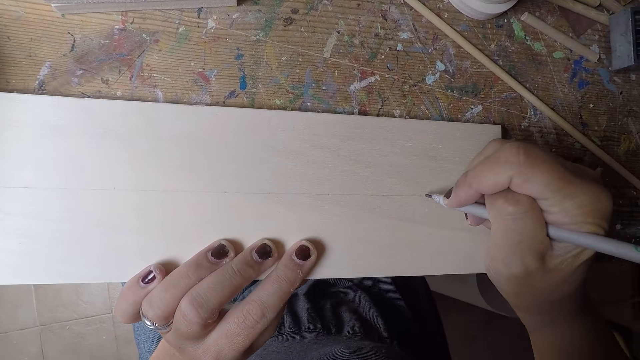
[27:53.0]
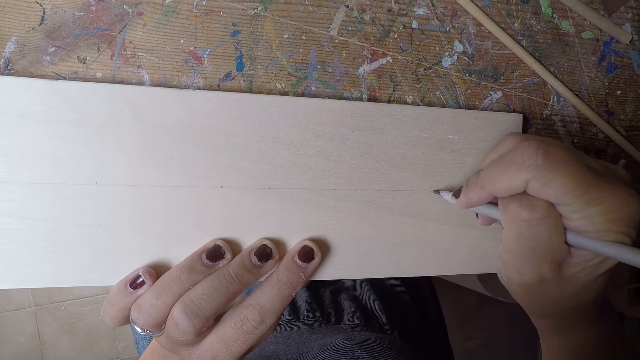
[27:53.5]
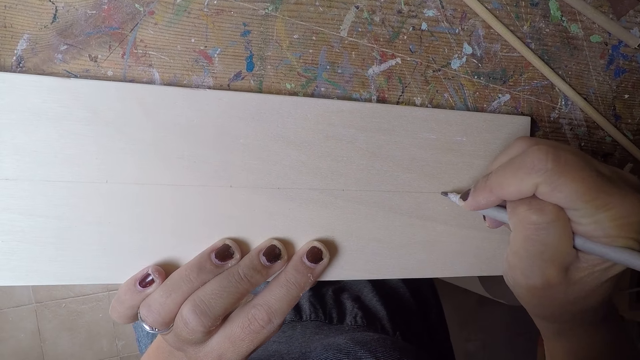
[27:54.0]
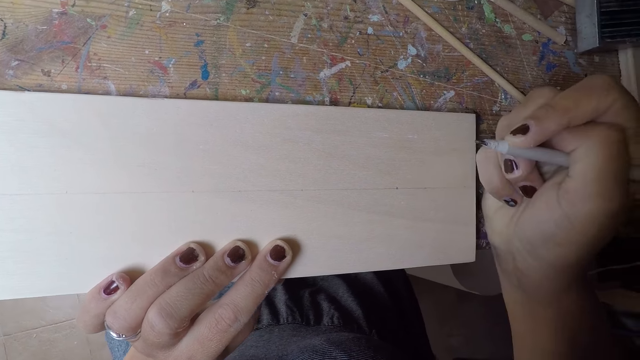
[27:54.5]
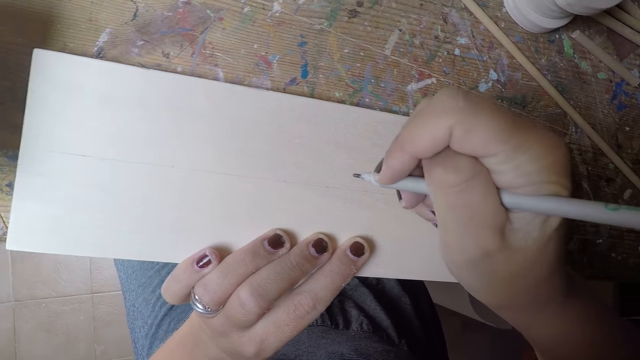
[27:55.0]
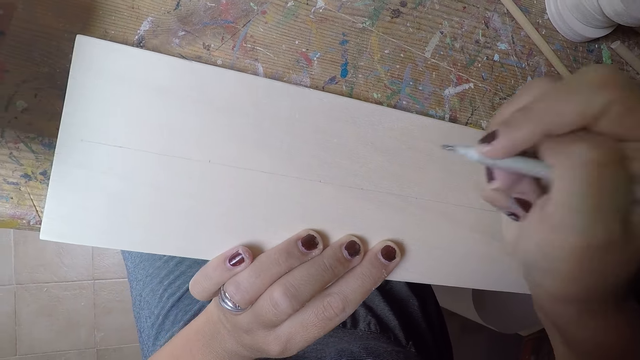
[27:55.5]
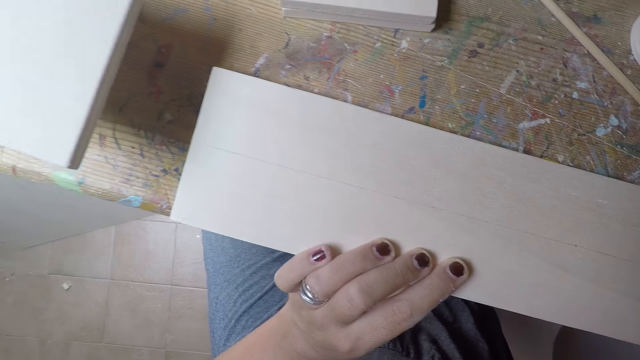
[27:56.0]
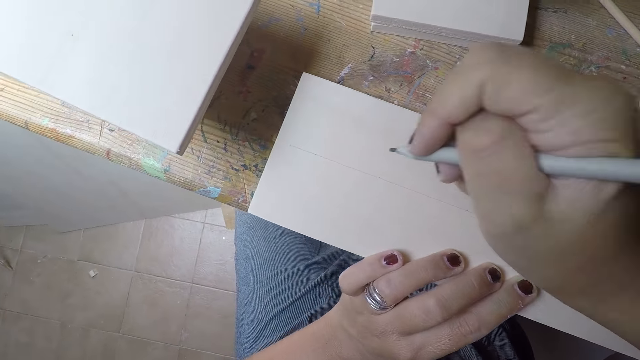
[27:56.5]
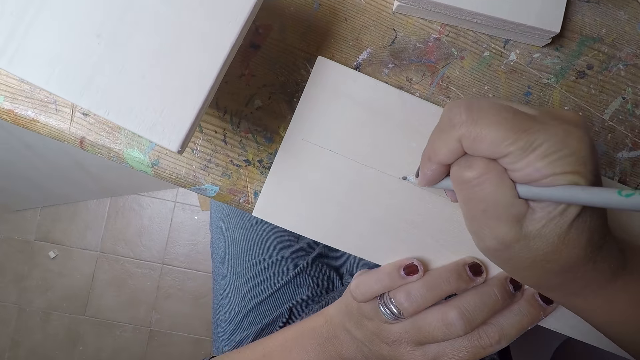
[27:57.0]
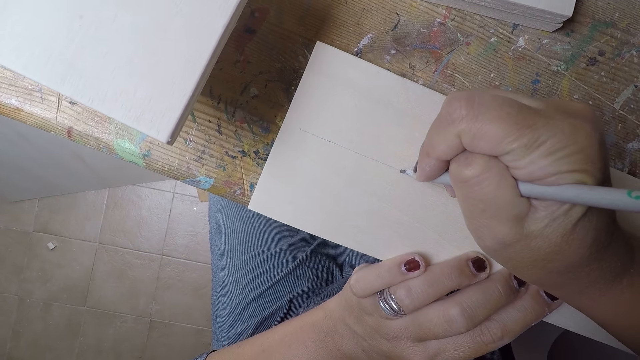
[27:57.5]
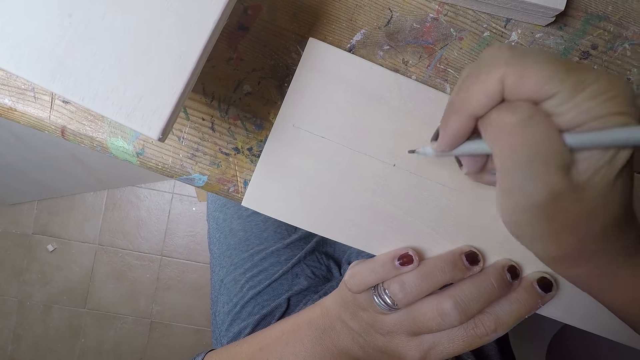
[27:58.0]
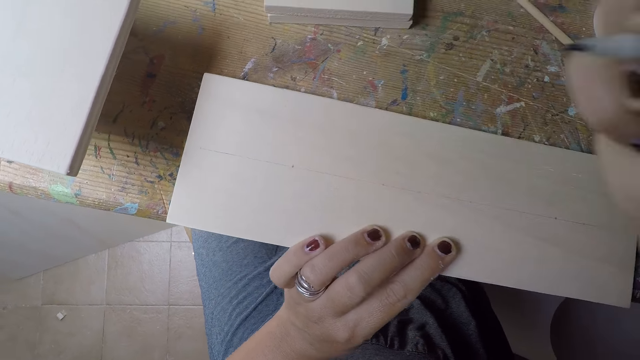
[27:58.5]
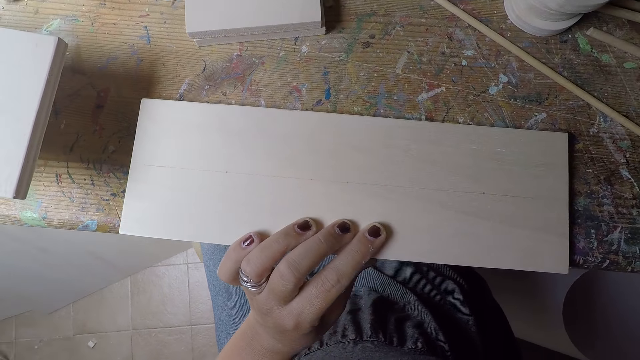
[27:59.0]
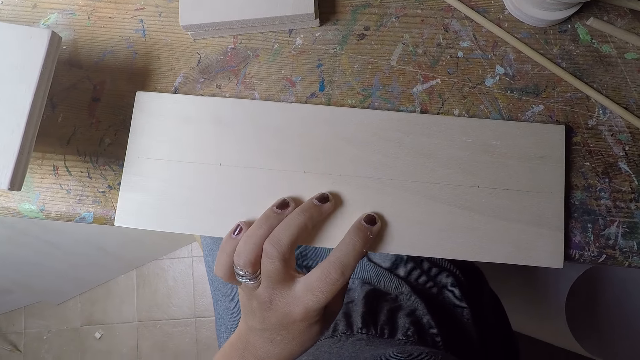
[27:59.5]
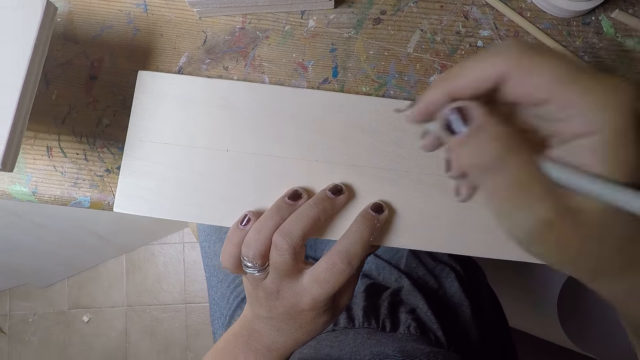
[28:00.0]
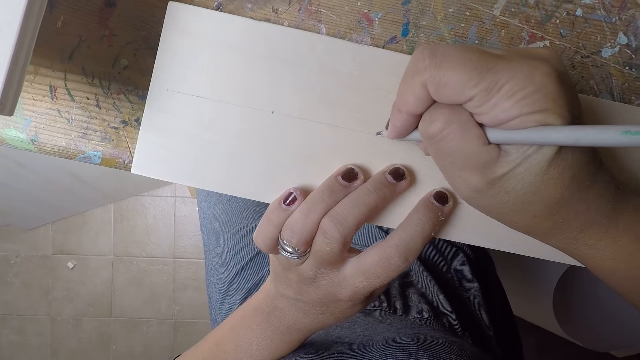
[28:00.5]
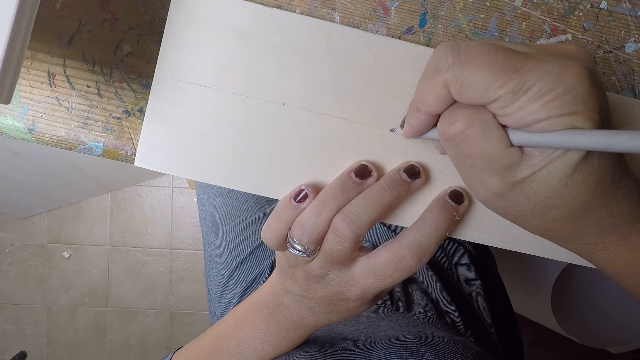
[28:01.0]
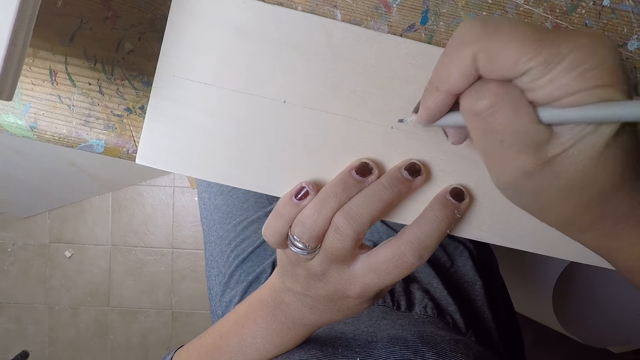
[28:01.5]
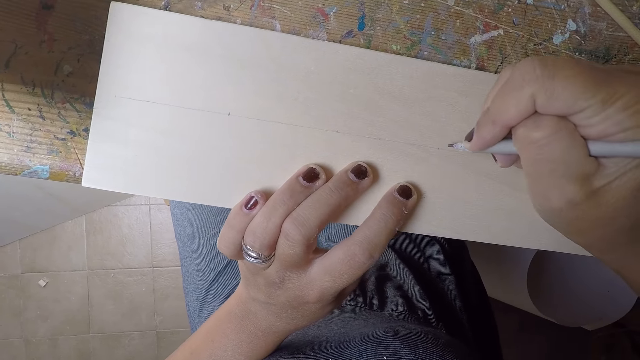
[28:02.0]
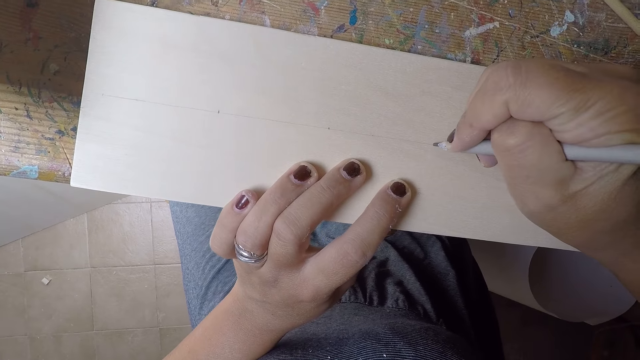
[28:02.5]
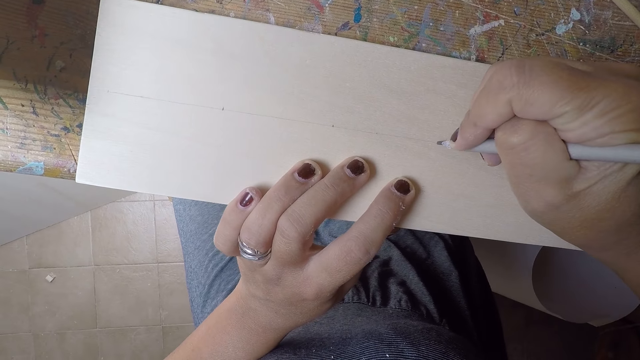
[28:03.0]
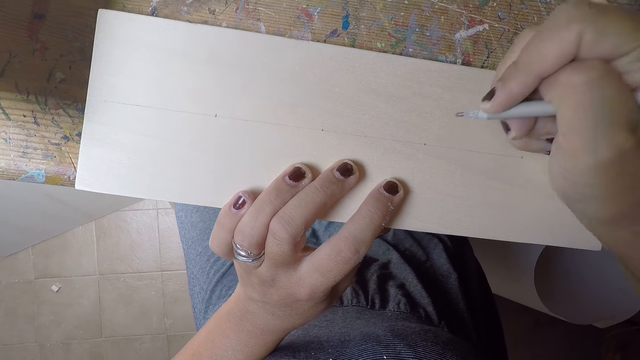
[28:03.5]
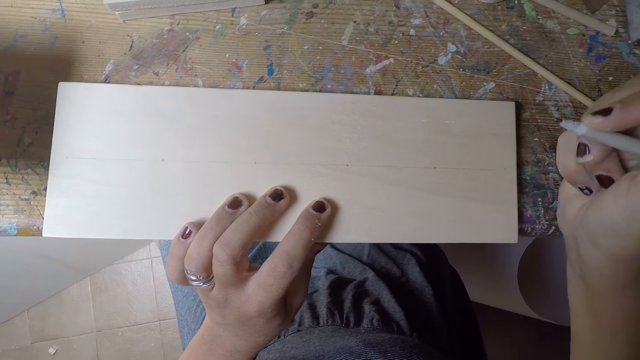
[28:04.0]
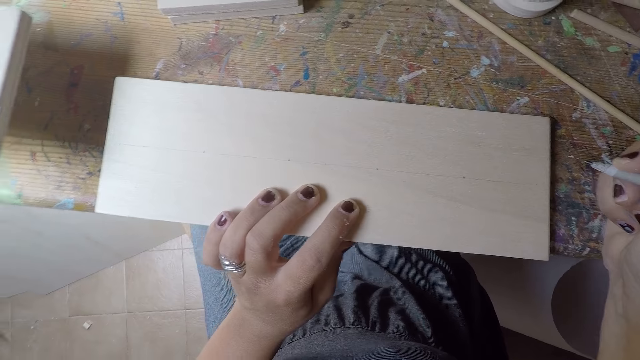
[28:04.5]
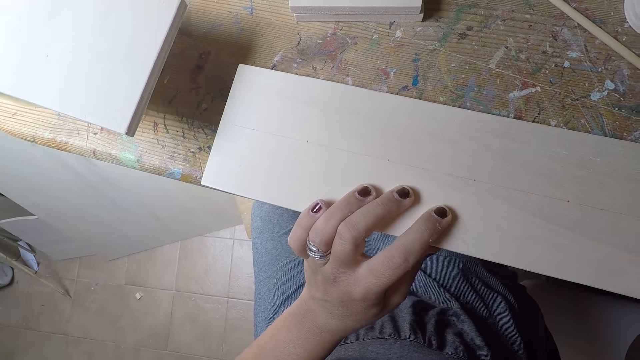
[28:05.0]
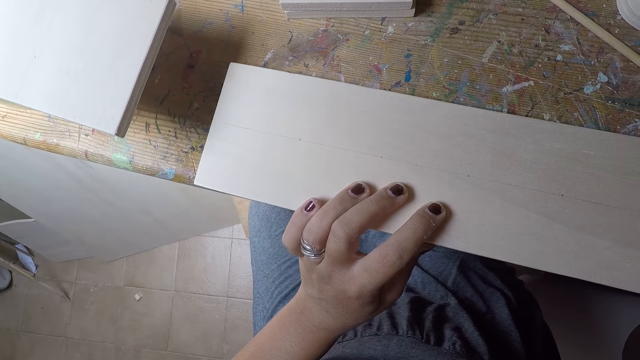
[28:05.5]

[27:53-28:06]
The camera wearer marks the piece of wood with the pen in her right hand. She marks a point on the wood repeatedly.

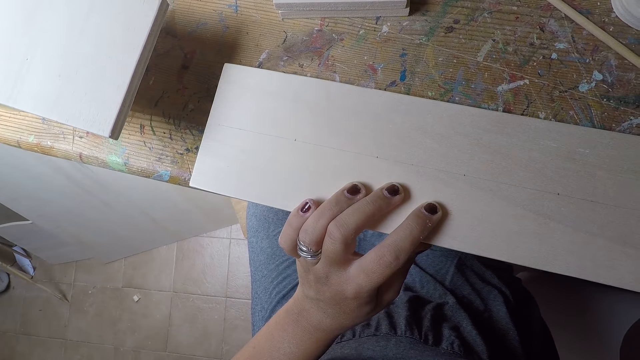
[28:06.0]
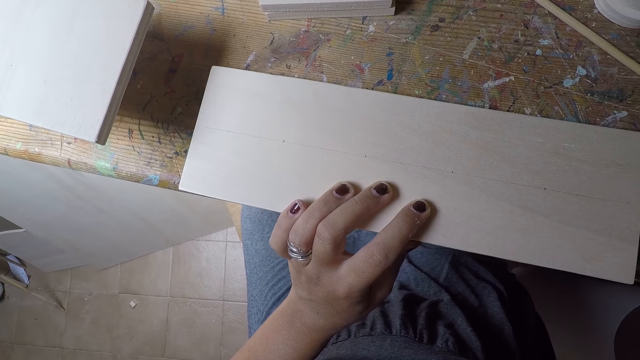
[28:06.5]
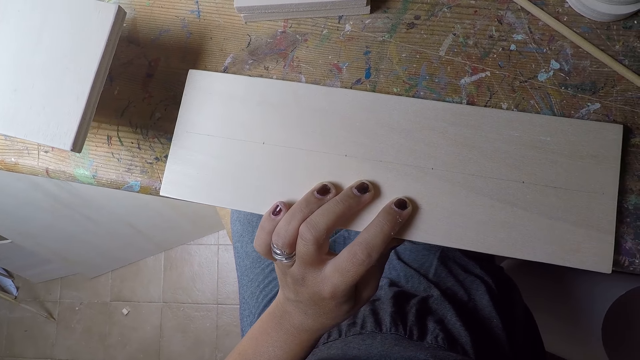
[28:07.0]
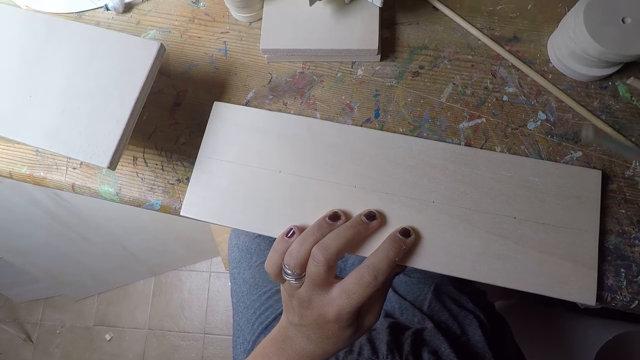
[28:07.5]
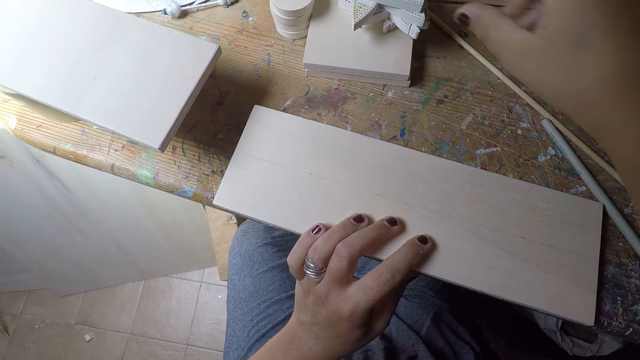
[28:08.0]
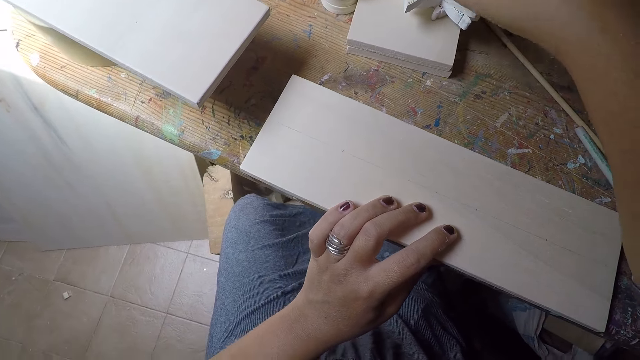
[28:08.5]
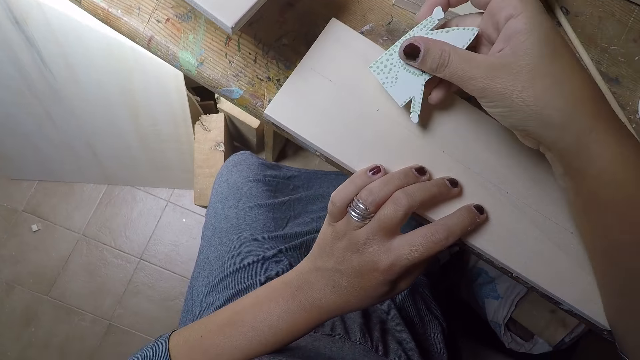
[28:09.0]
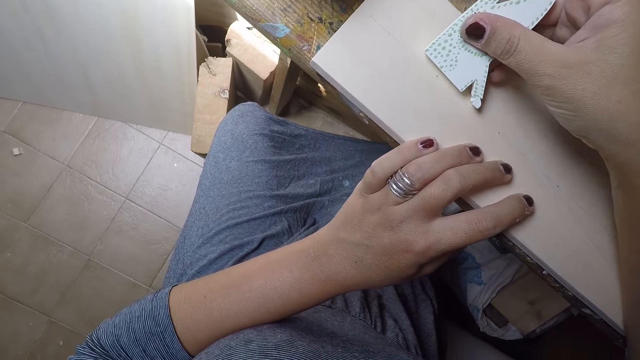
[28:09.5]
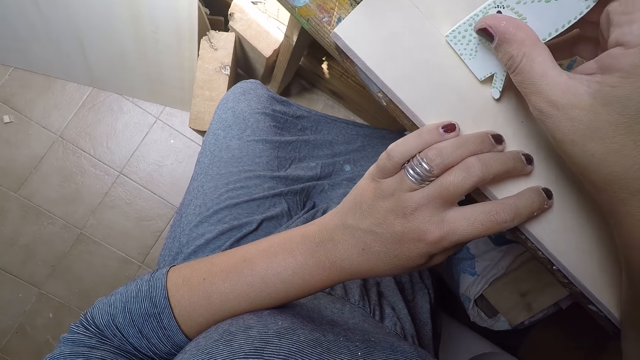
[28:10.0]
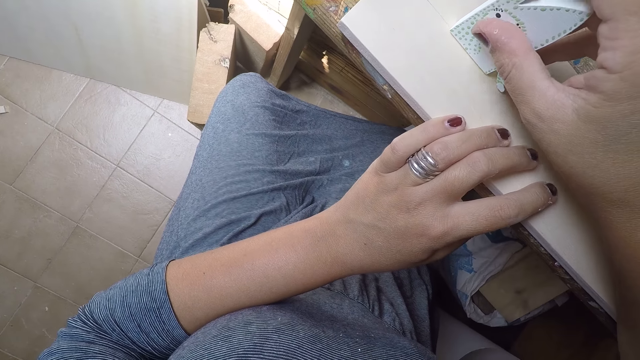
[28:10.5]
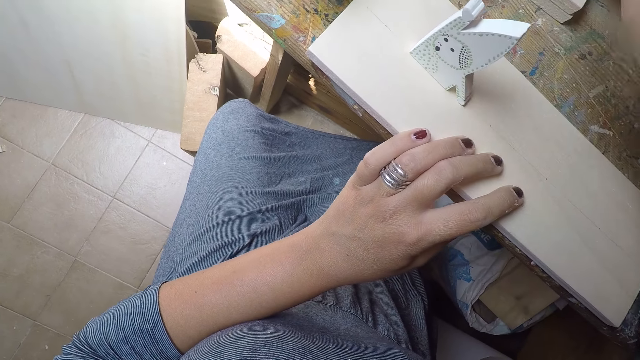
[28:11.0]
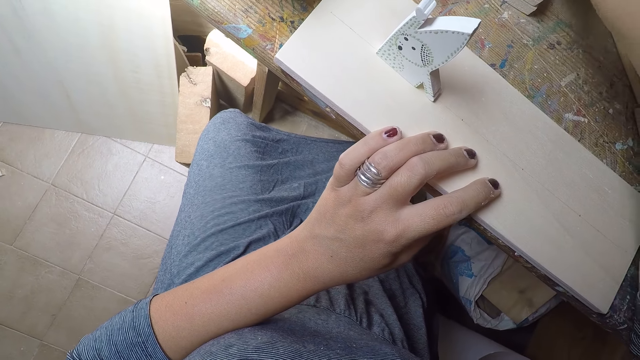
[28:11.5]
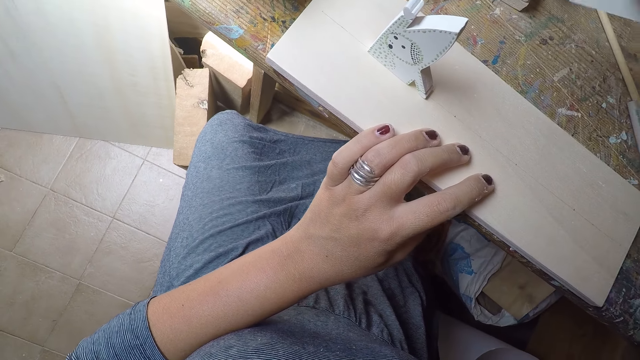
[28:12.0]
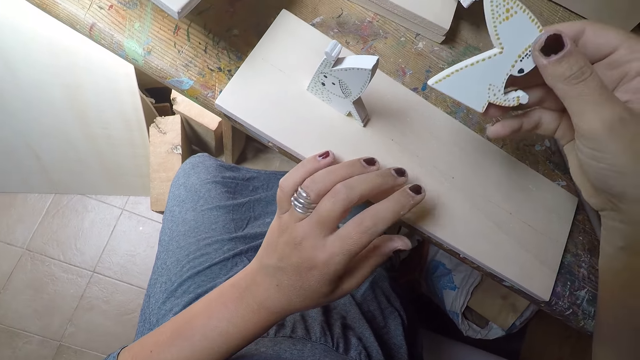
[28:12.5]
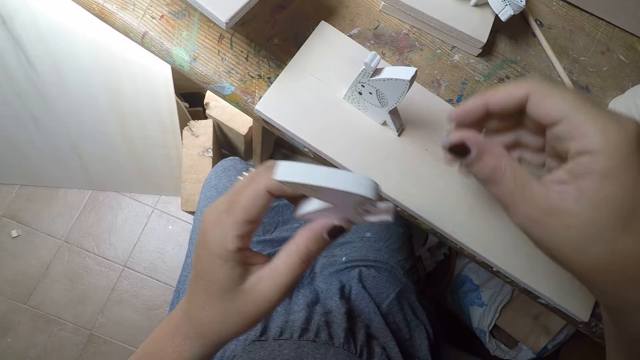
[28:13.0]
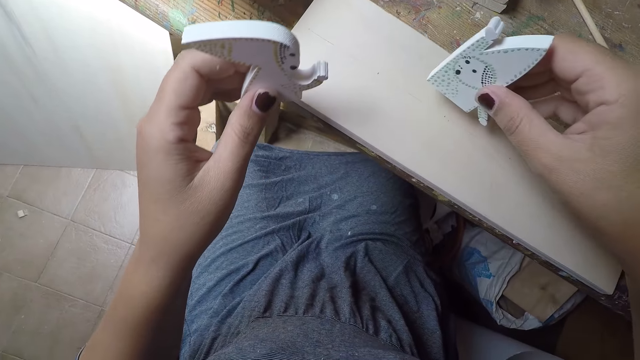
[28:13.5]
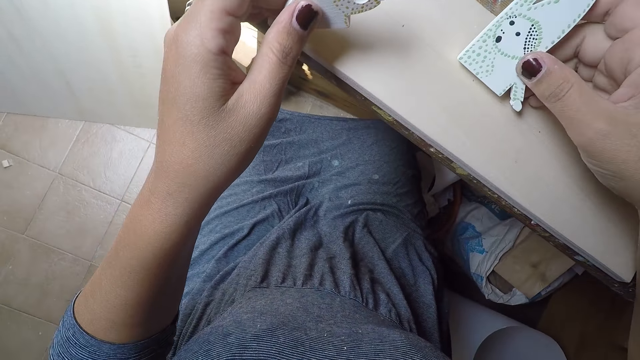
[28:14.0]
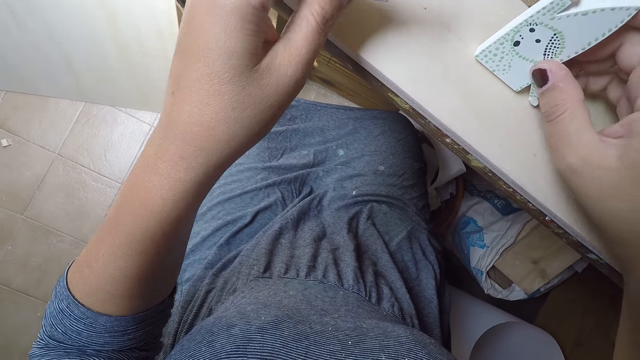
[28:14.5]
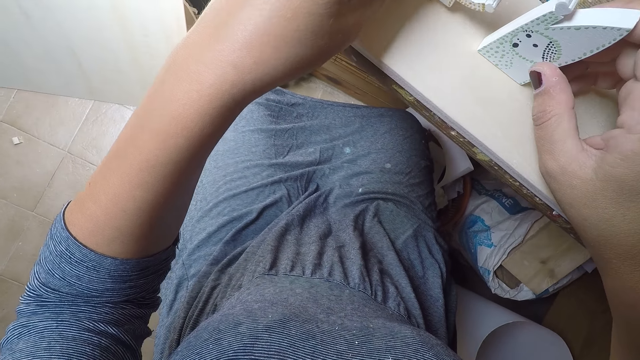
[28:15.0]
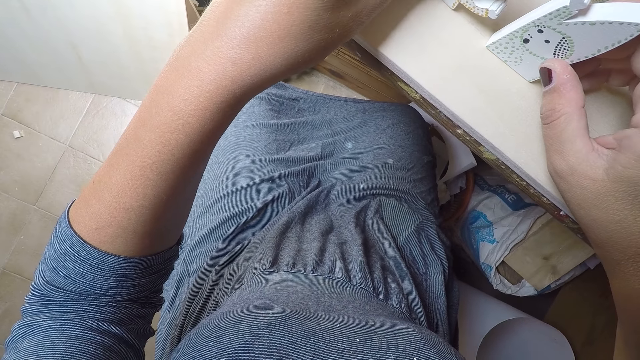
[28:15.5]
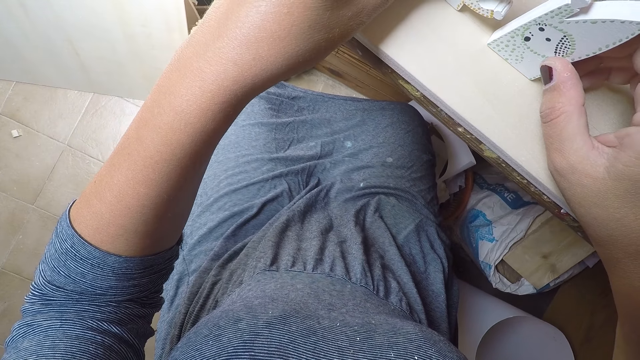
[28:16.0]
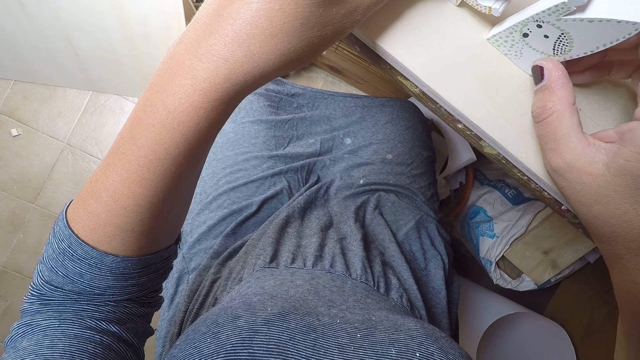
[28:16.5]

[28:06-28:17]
The camera wearer places the pen in her right hand on the workshop table. She takes a crafted wood on the workshop table with her right hand. She places the crafted wood on the piece of wood with her right hand. She takes a crafted wood on the workshop table with her right hand. She passes the crafted wood from her right hand to her left hand. She adjusts the position of the crafted wood with her right hand. She places the crafted wood in her left hand on the piece of wood on the workshop table.
